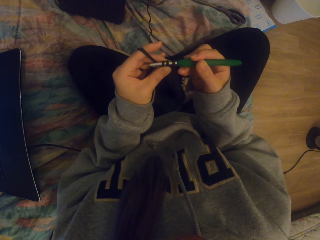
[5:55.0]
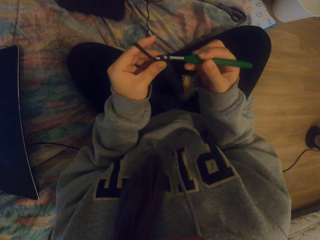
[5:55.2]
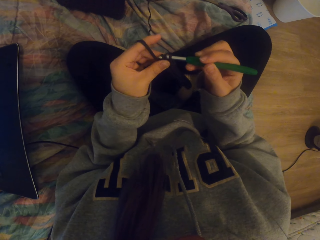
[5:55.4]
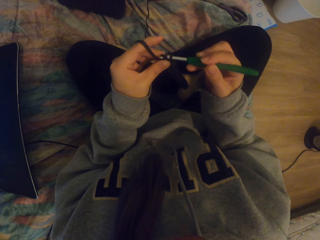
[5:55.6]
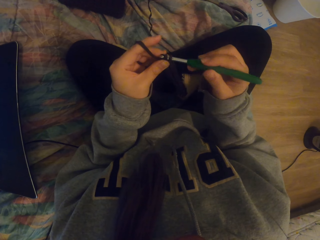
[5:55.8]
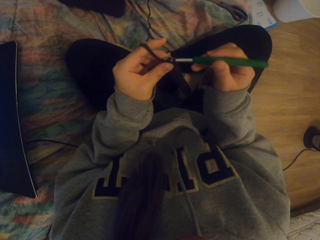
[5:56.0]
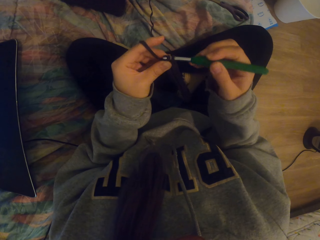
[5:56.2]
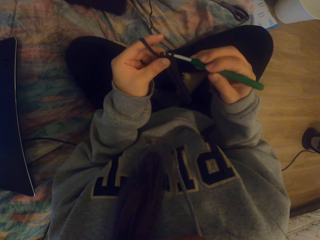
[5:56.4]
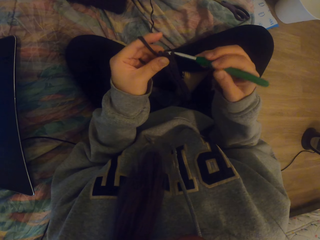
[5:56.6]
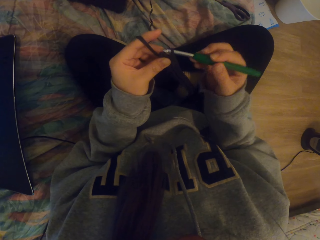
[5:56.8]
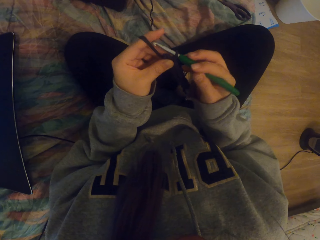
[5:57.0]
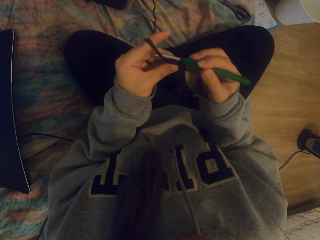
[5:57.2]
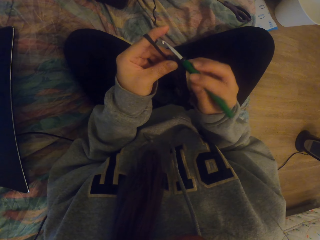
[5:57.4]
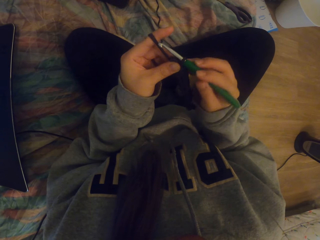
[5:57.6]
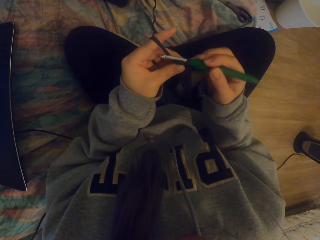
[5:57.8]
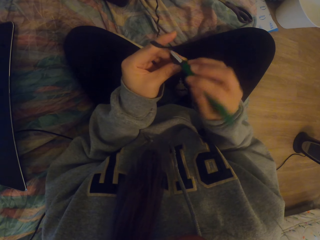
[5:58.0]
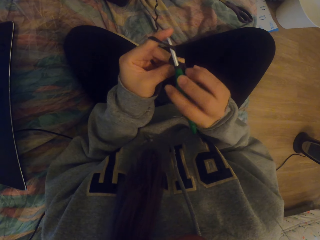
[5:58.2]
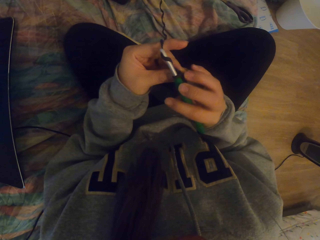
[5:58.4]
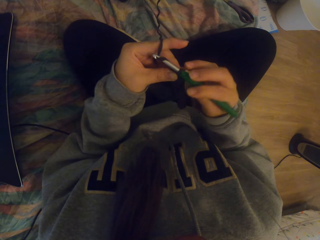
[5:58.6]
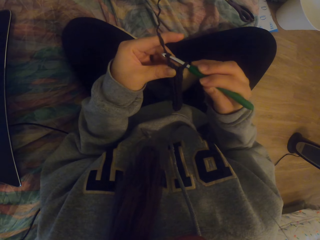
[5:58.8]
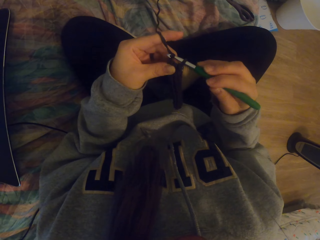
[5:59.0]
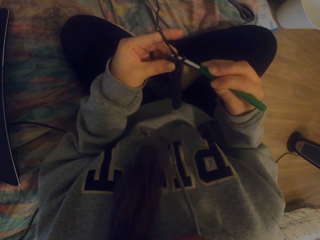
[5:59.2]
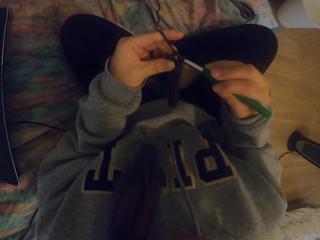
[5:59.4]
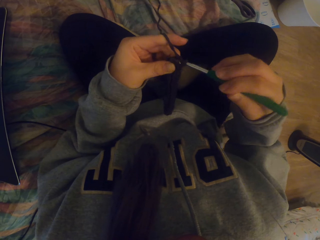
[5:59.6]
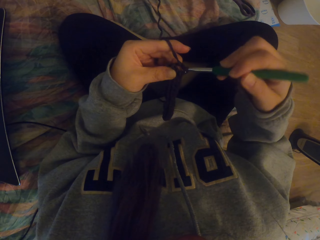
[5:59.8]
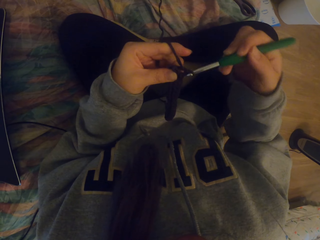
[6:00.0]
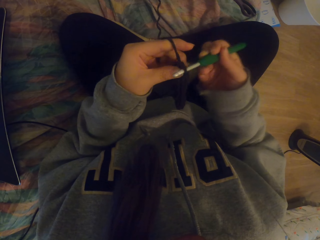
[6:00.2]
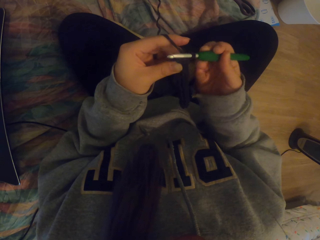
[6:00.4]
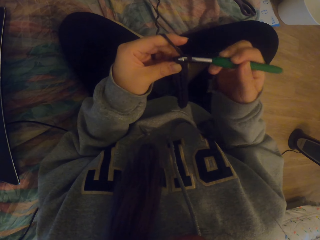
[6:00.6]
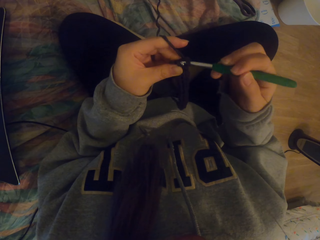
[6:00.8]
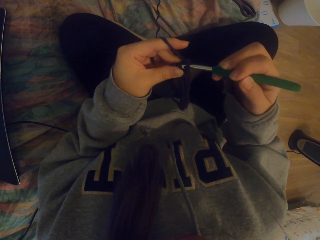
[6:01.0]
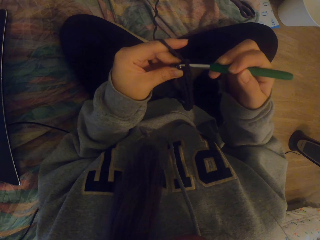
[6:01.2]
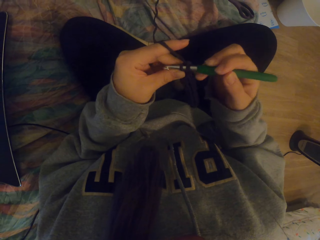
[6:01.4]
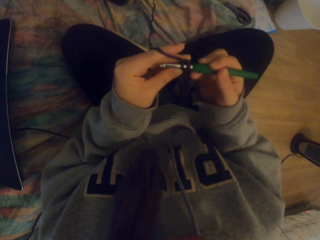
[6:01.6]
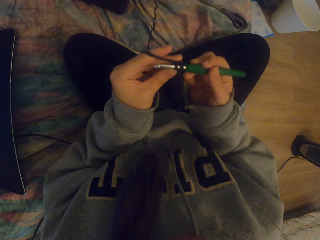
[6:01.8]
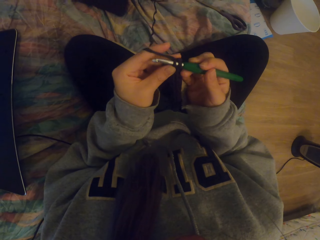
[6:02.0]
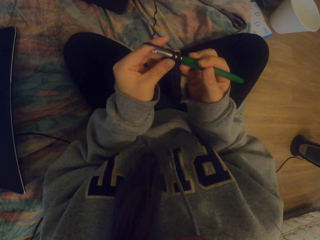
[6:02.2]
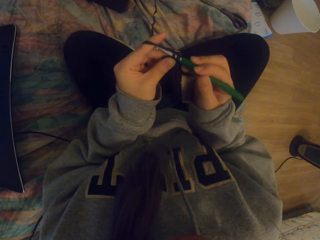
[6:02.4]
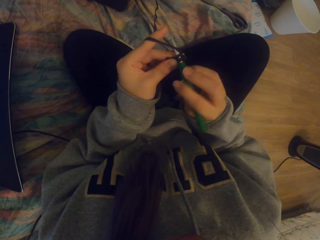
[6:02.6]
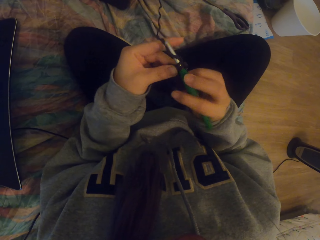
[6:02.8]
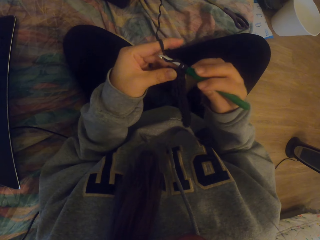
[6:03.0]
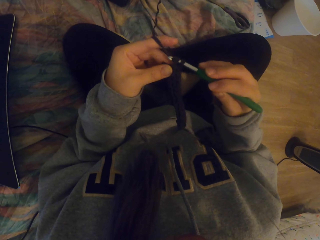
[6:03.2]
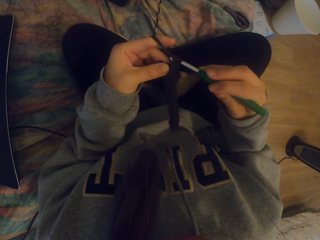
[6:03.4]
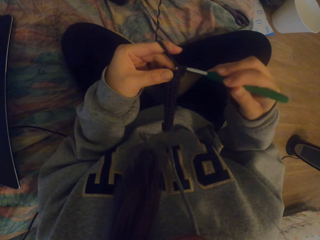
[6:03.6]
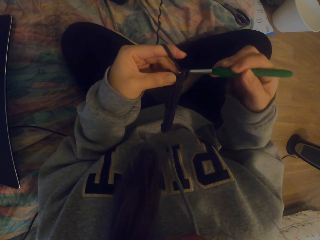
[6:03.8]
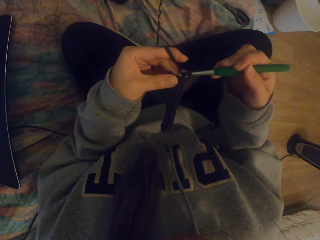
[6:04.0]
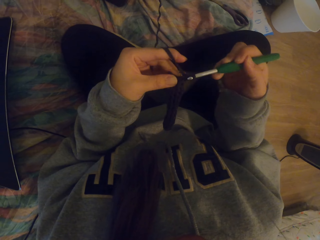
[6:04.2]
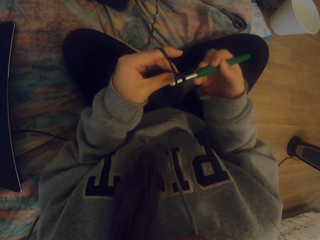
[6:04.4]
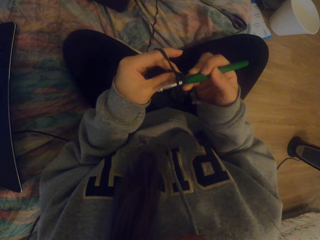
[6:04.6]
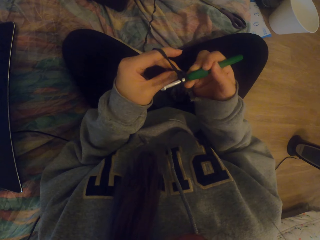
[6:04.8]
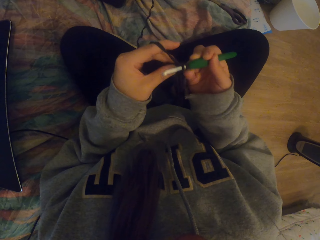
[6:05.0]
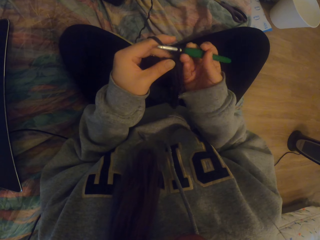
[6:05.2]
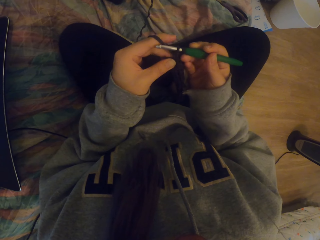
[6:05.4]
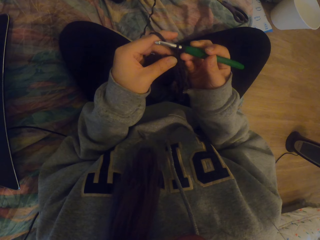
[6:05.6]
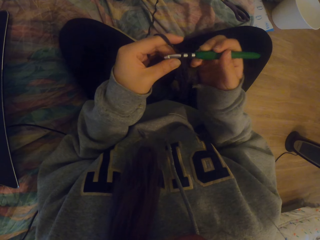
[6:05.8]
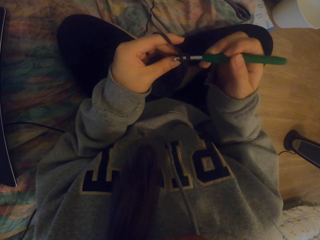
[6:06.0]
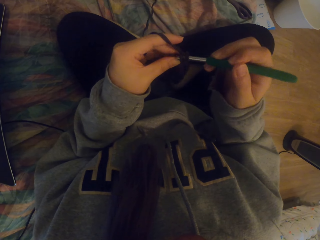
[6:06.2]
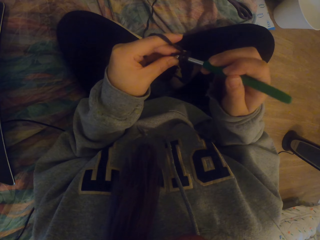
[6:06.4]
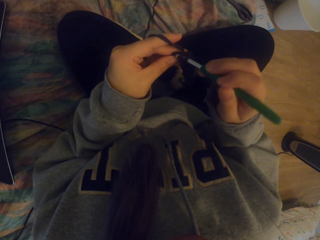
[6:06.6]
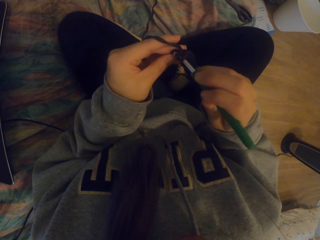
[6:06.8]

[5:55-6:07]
The camera wearer knits using both hands. They crochet the cloth.

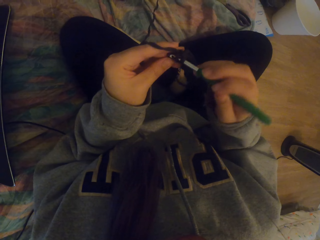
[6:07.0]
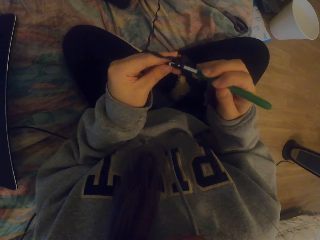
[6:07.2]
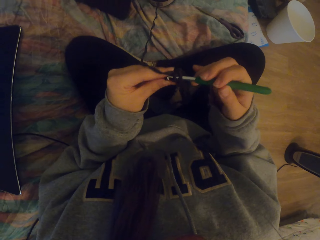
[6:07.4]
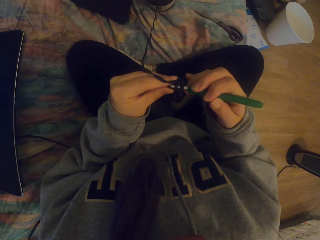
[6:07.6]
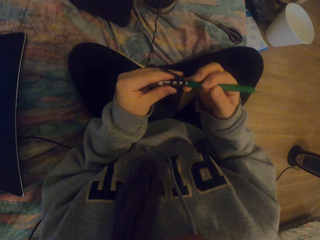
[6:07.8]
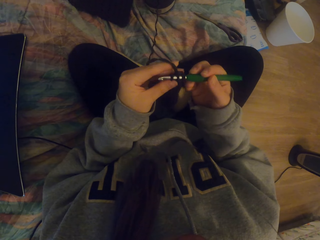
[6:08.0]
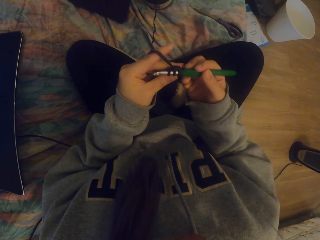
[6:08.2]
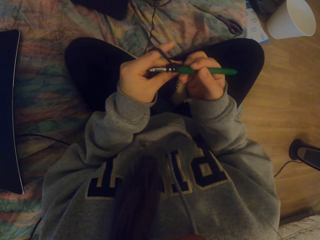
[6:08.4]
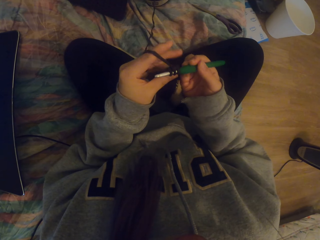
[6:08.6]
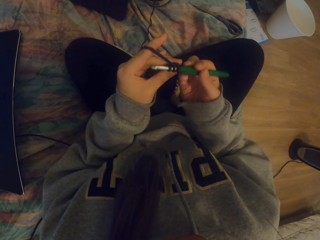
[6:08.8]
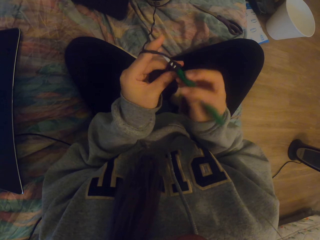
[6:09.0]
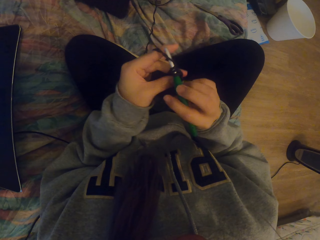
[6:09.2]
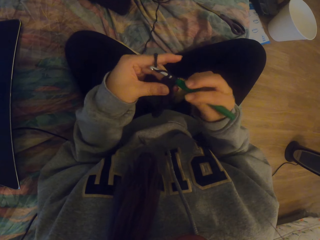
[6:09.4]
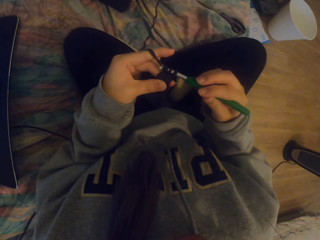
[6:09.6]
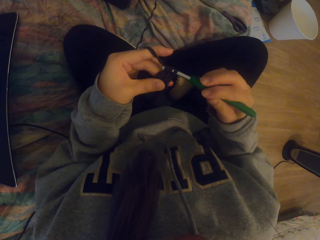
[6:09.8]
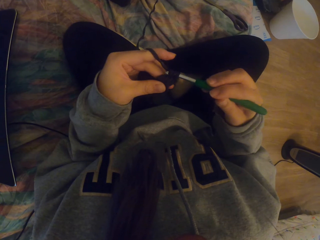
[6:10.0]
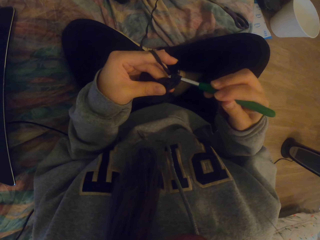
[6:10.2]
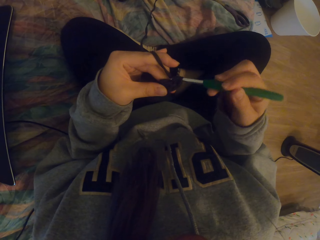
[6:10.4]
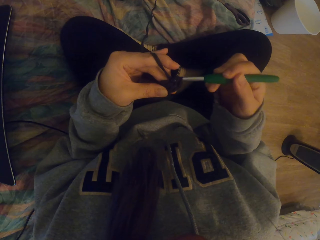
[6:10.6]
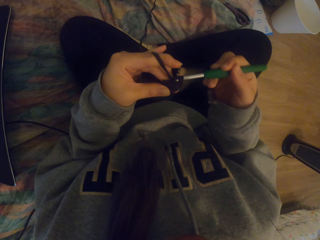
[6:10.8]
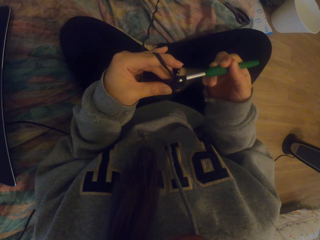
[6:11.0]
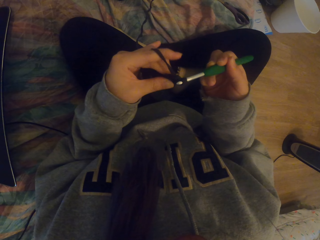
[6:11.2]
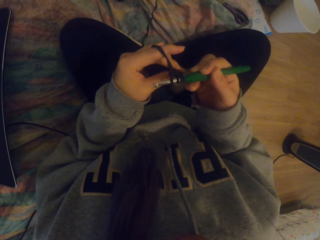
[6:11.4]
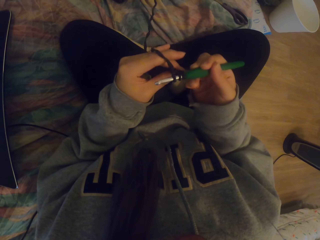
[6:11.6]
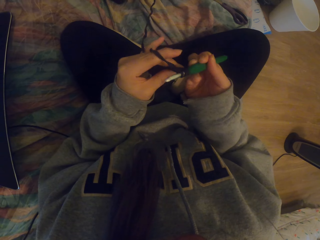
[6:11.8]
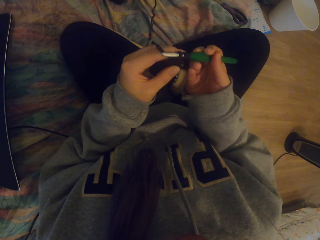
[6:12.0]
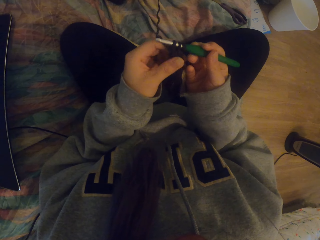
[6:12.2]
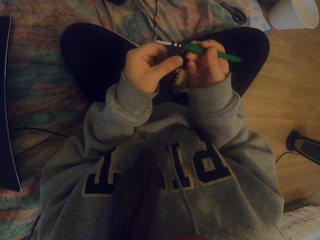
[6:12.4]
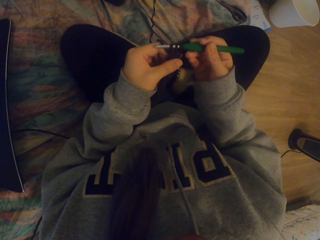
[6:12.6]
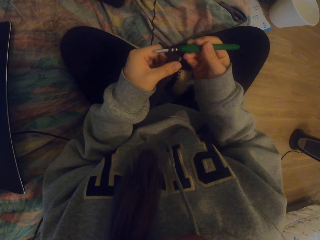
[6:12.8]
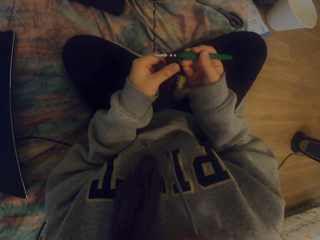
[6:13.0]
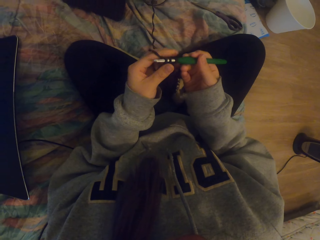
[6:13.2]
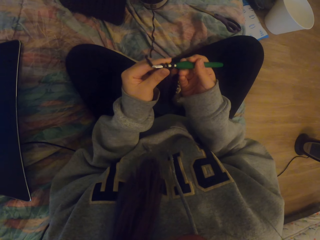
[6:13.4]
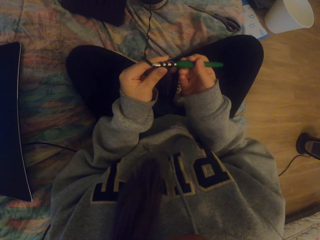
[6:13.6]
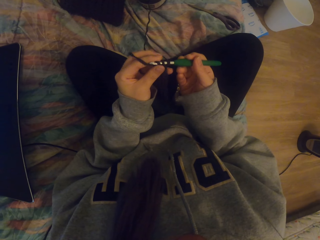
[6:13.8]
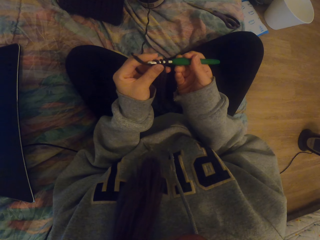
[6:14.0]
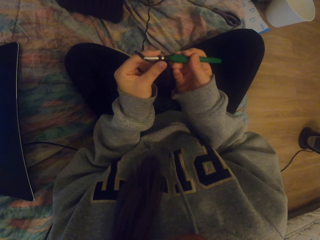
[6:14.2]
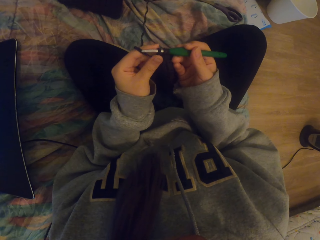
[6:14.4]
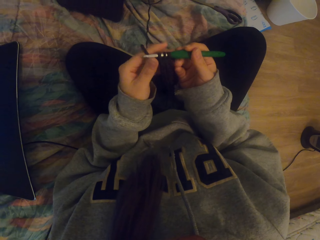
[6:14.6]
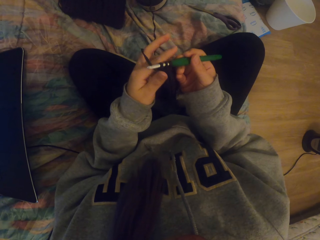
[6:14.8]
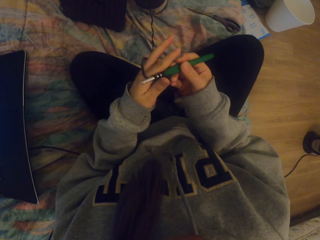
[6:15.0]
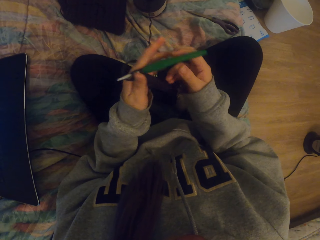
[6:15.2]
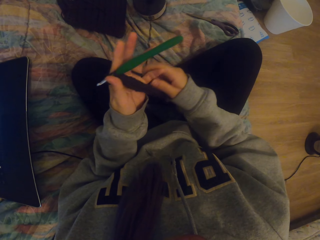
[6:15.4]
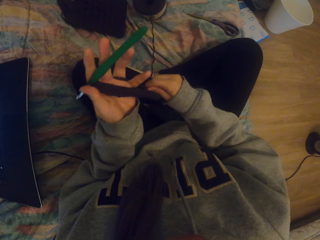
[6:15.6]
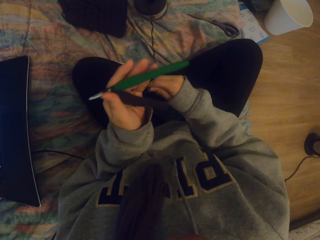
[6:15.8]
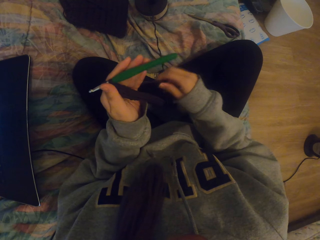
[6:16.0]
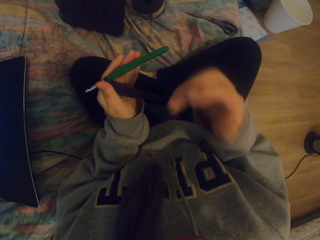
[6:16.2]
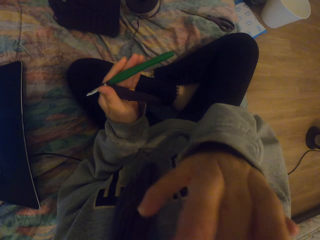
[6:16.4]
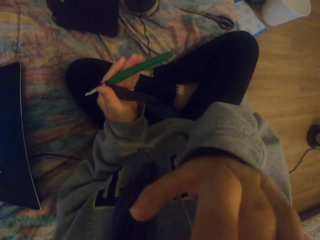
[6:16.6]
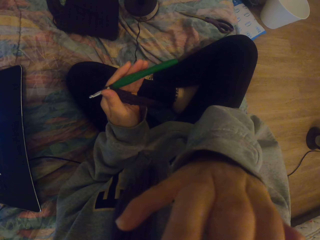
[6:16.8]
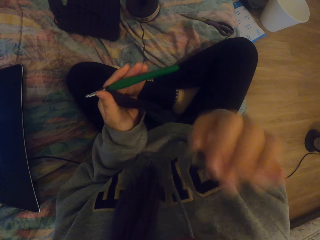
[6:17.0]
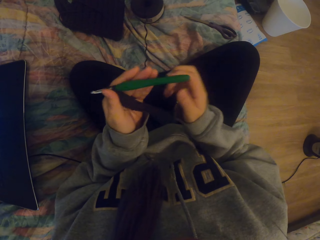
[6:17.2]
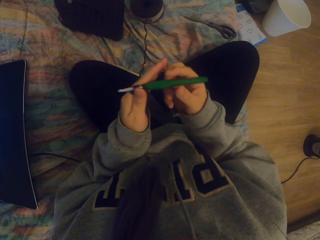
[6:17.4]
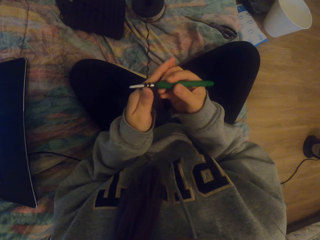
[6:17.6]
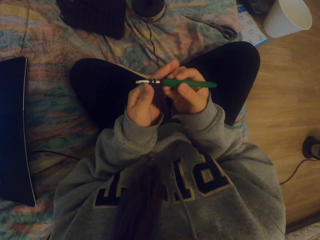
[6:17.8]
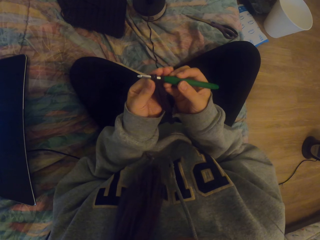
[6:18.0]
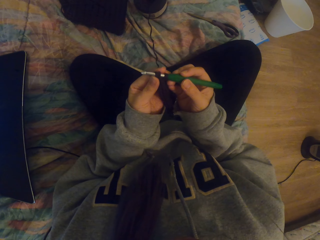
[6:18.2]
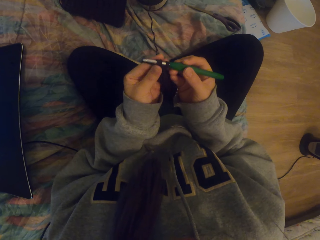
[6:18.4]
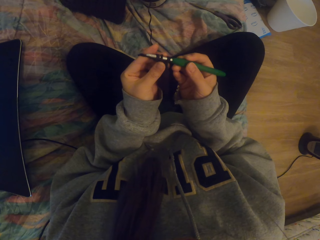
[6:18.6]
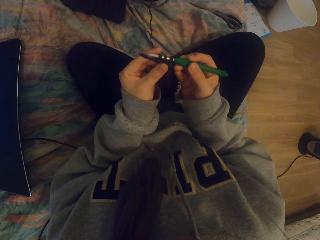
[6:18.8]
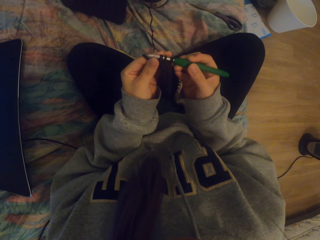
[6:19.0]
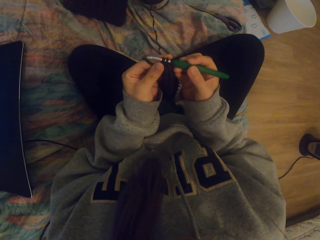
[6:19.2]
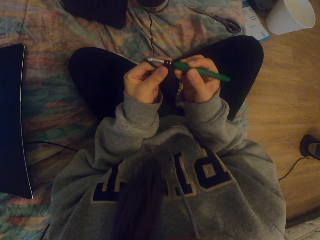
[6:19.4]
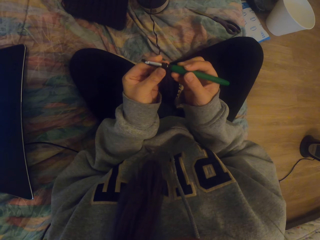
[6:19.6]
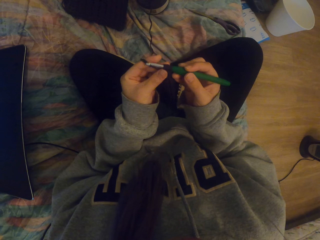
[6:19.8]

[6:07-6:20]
The camera wearer adjusts the cloth. They release the crochet hook from the right hand, tighten the crocheting yarn with the right hand, lift the right hand, and hold the crochet hook with the right hand.
